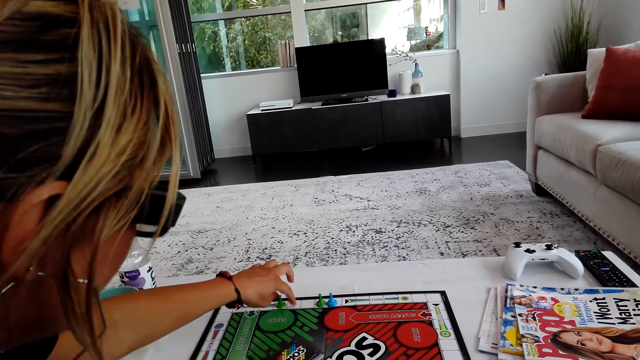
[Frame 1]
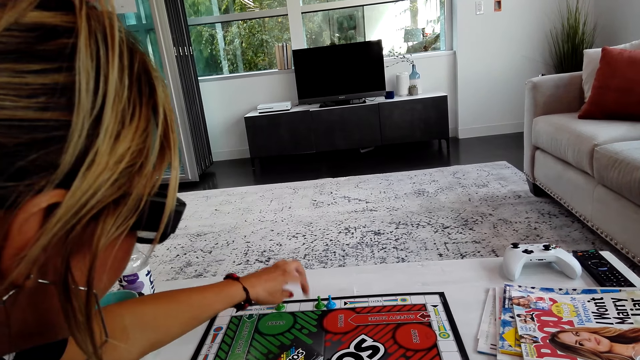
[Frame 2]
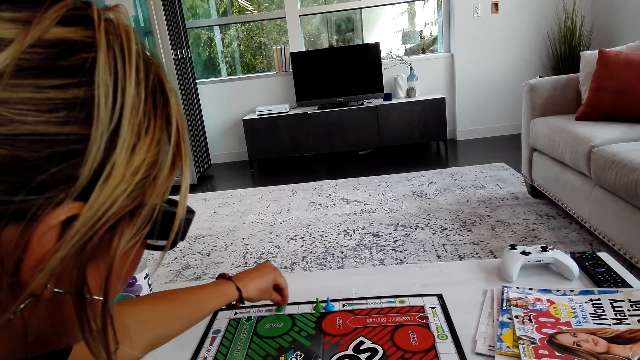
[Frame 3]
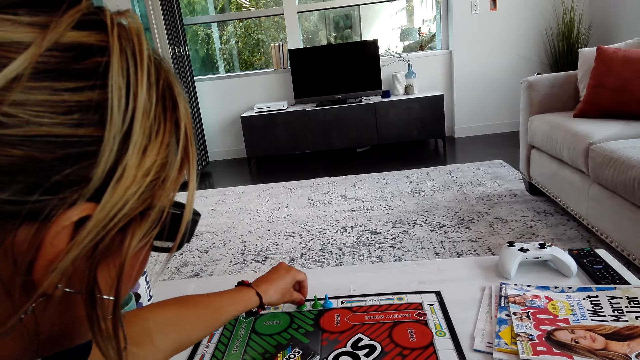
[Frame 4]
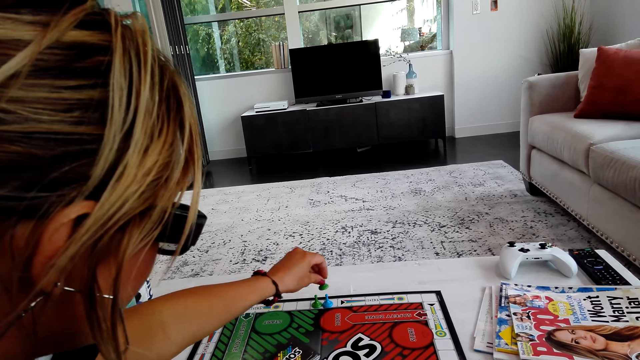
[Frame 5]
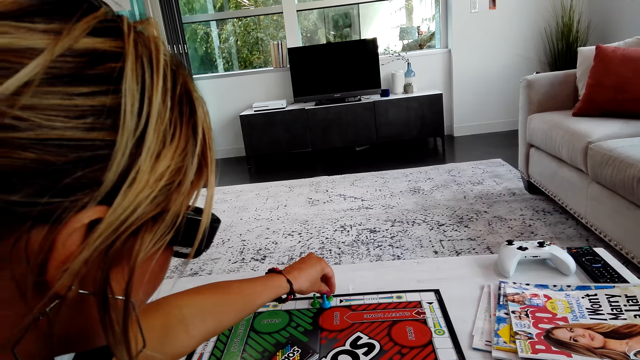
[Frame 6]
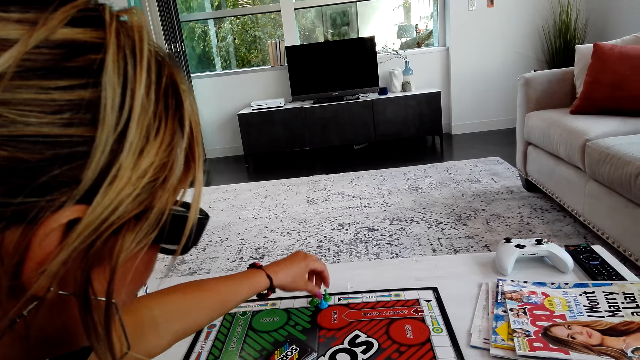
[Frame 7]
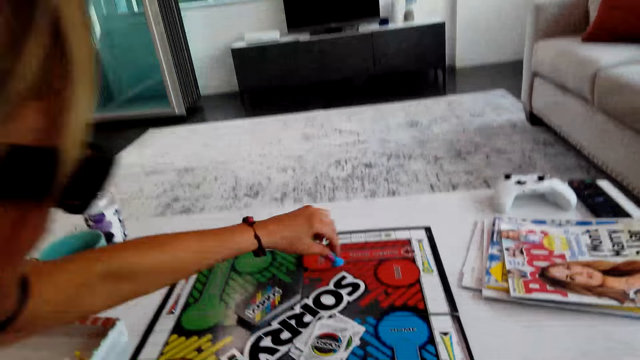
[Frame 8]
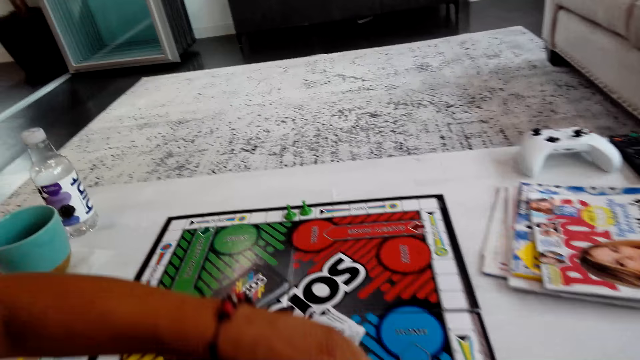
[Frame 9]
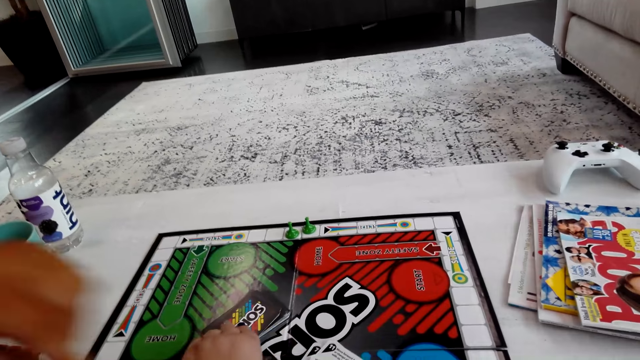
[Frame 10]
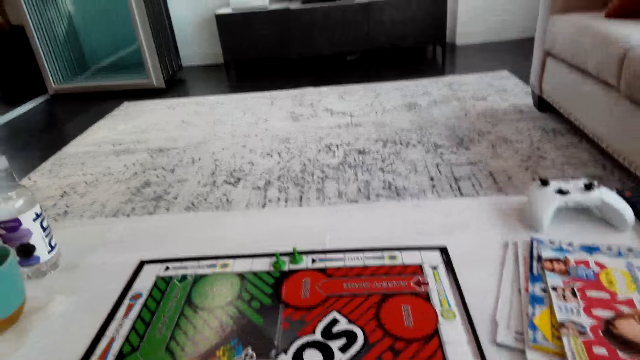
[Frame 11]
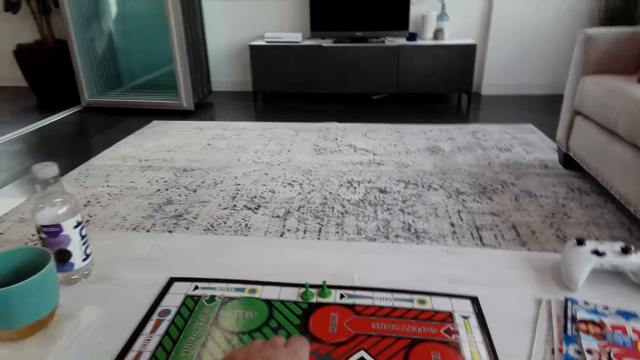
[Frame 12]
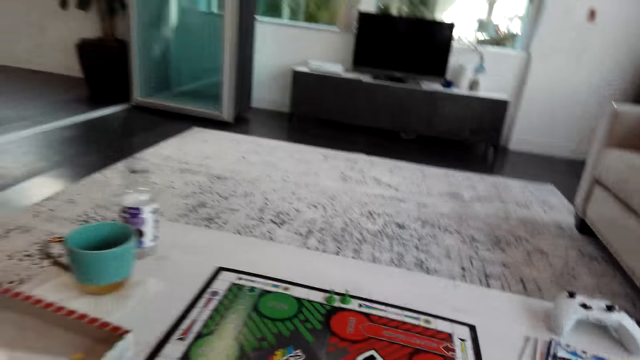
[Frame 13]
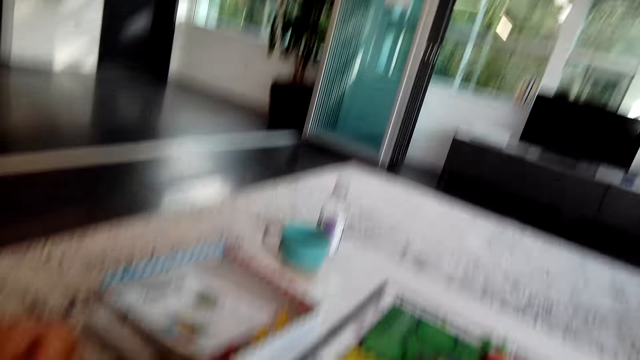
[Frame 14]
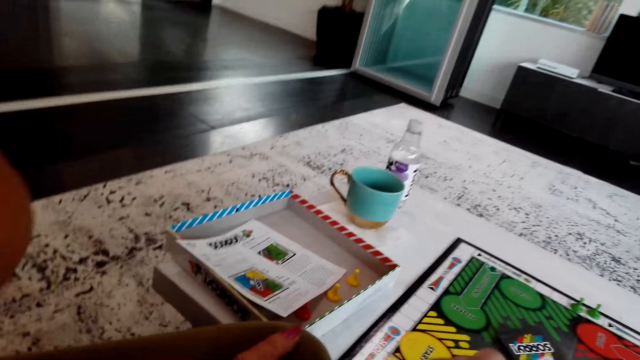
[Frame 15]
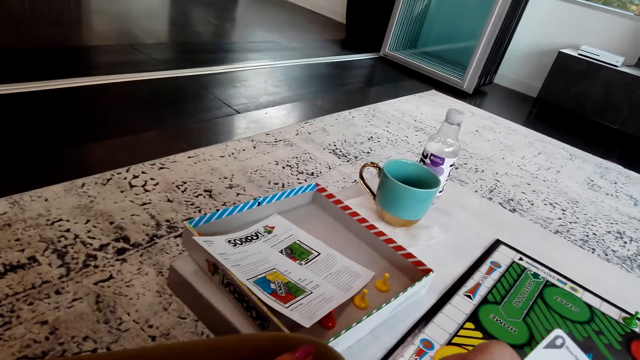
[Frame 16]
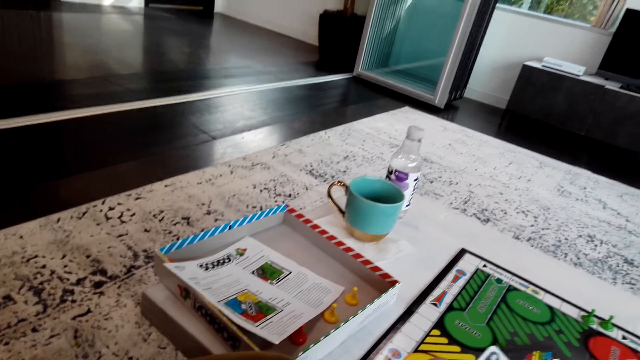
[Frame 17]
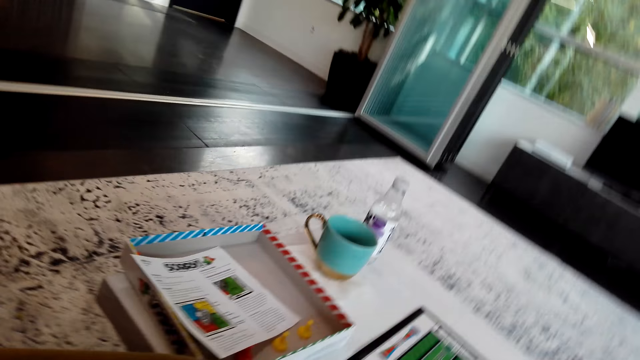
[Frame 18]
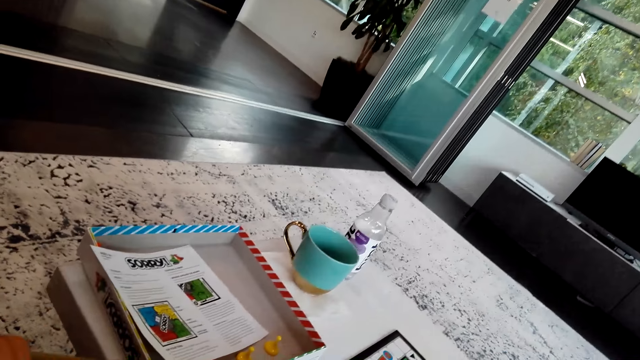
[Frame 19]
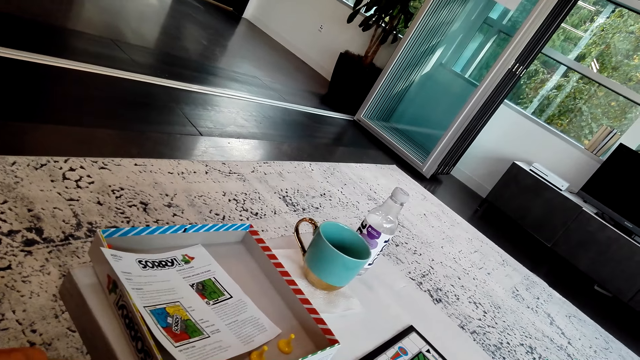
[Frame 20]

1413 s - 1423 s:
A lady counts the spaces on the board, moves a pawn on the board, plays the board game, lifts up a pawn from the board and puts the pawn on the board. The camera wearer picks a card on the board. They interact with the lady.

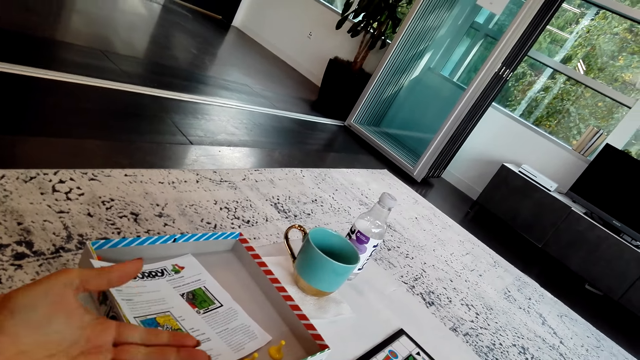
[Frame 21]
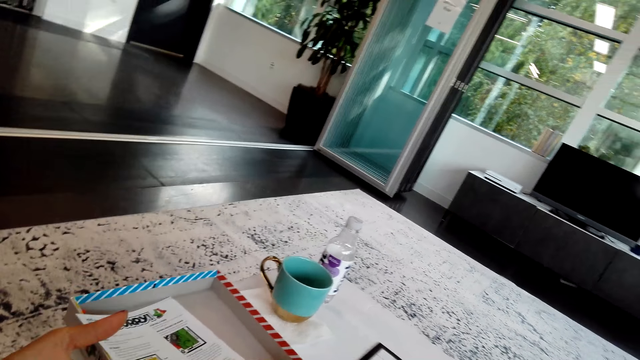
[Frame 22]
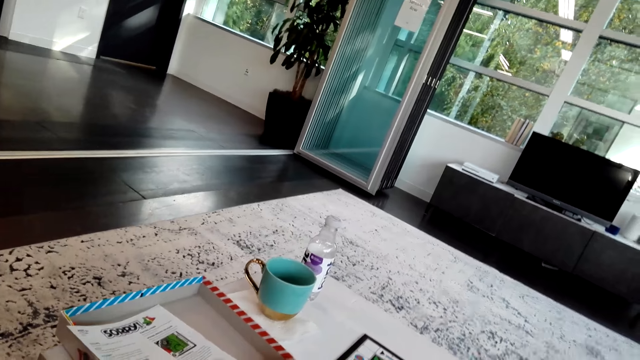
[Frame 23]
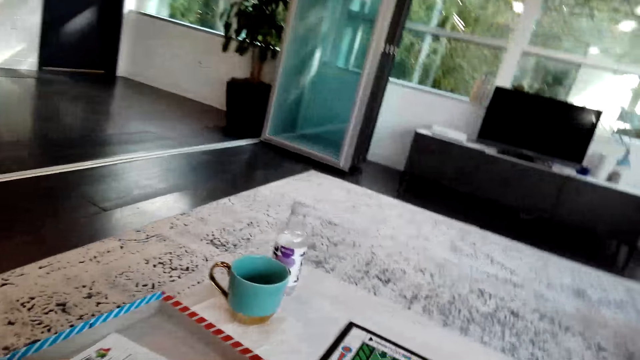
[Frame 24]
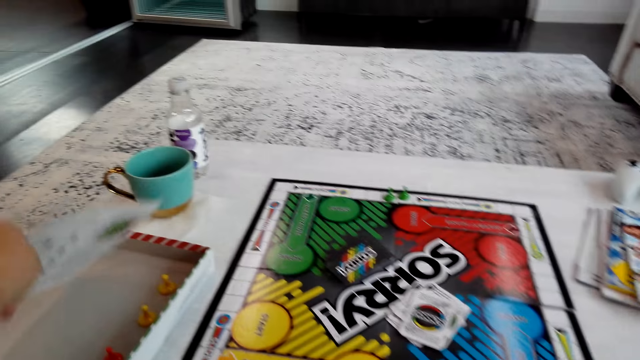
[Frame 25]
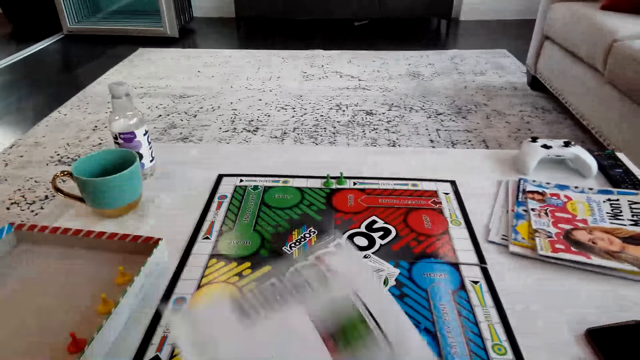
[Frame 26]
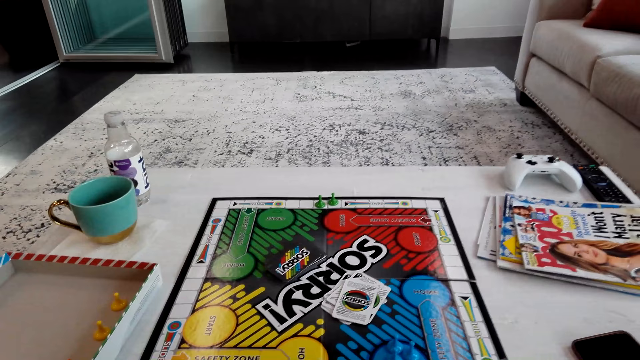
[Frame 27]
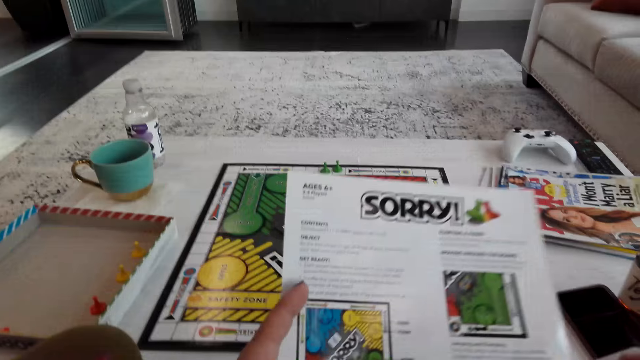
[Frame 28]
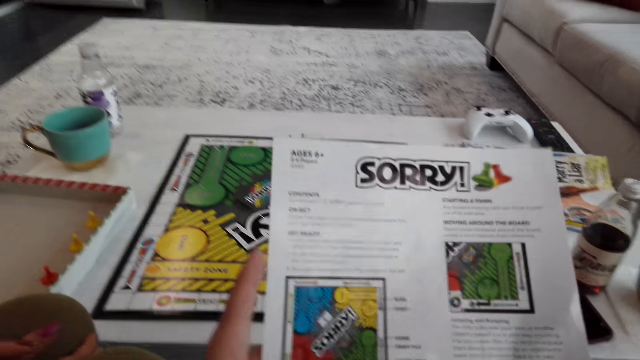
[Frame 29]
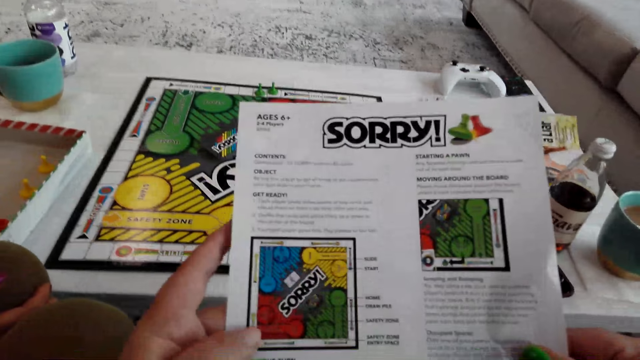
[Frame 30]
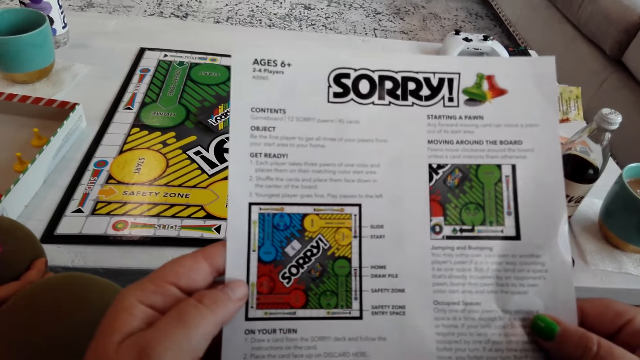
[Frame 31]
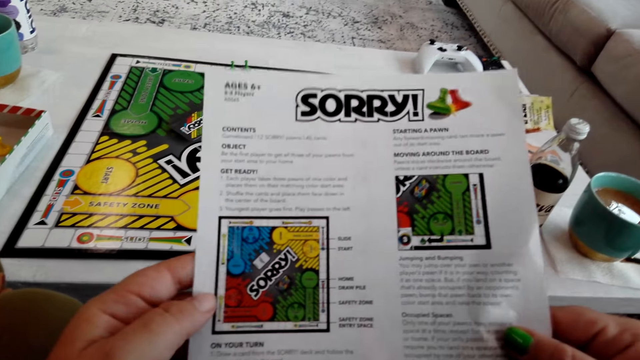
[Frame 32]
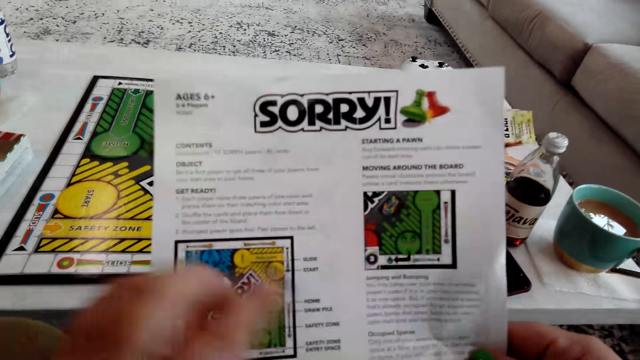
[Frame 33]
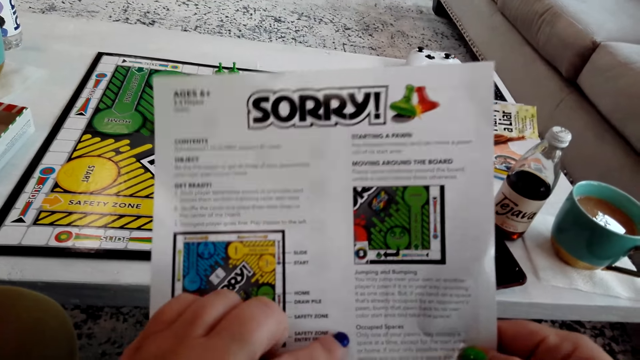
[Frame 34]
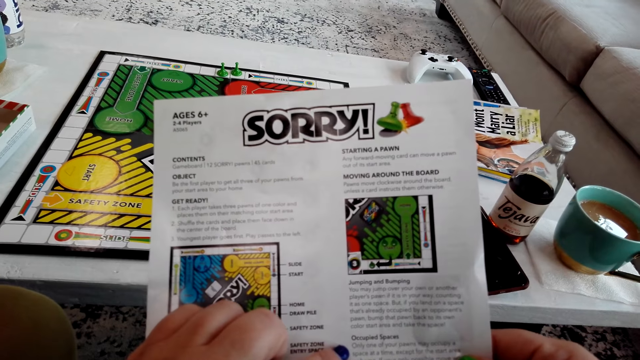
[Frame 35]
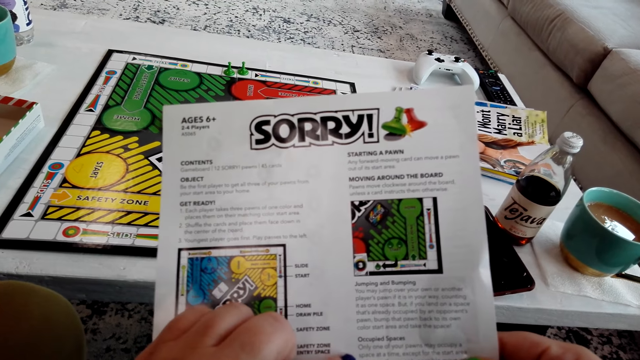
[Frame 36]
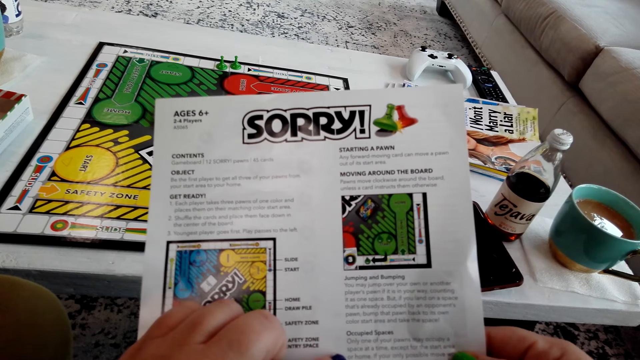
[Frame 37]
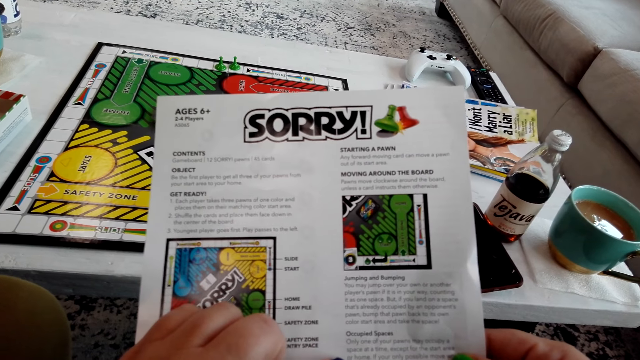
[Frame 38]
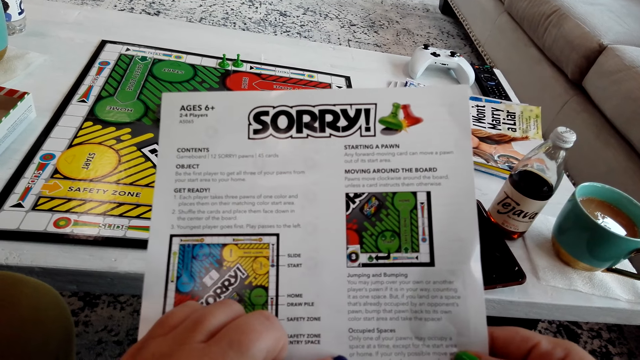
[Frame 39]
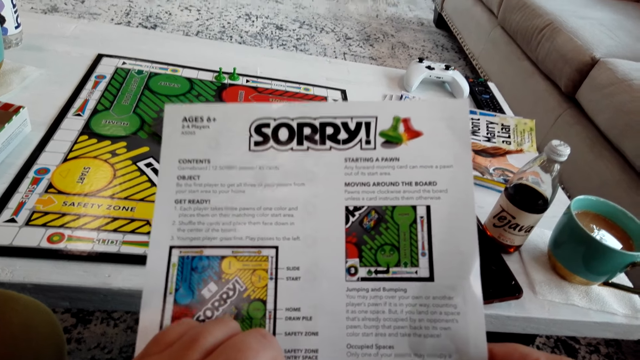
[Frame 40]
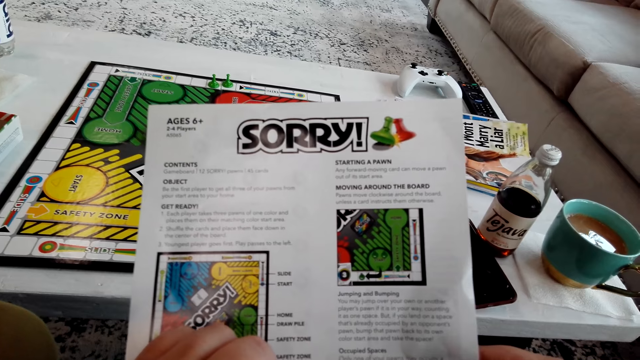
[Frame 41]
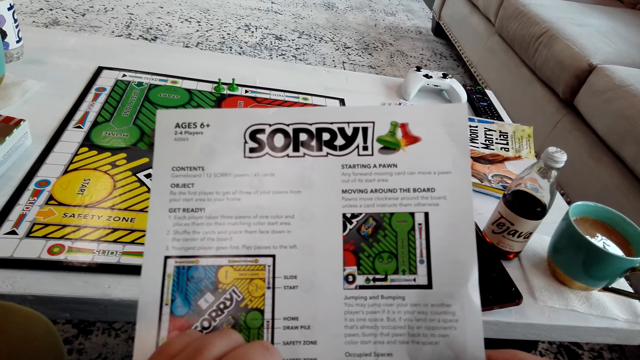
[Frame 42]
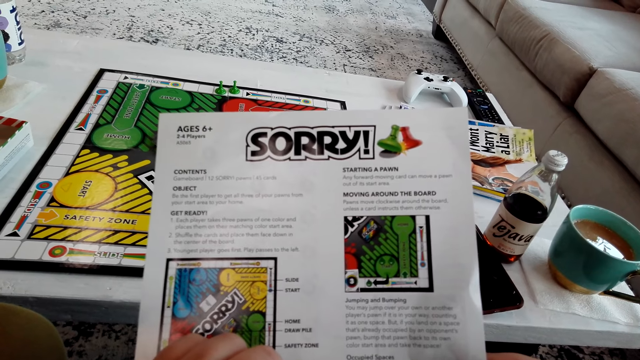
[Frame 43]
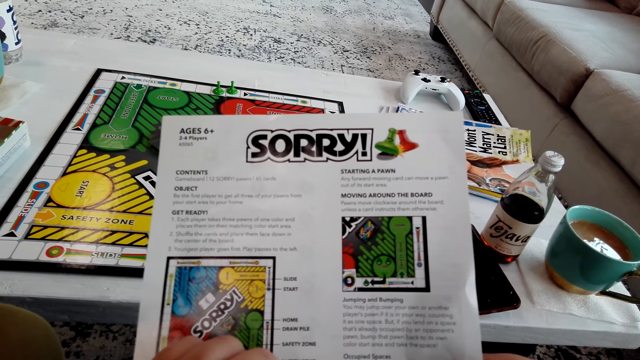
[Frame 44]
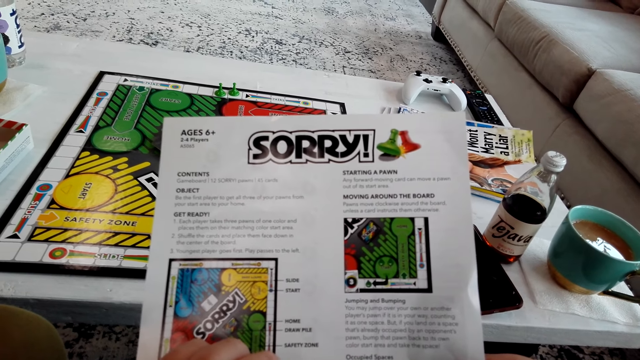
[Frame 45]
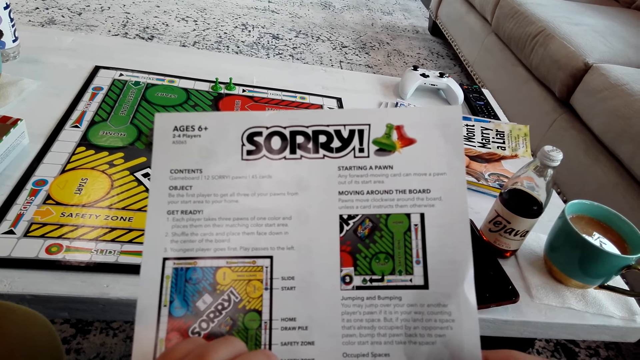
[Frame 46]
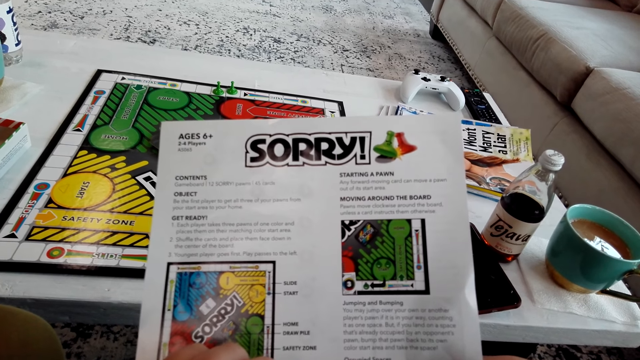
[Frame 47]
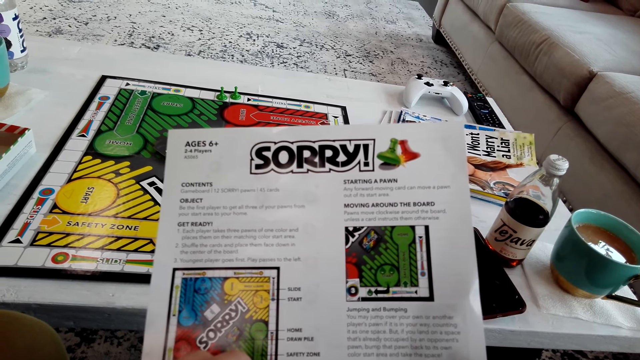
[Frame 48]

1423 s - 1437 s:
The camera wearer picks up a piece of paper from the box. They check the piece of paper. They read the piece of paper.
